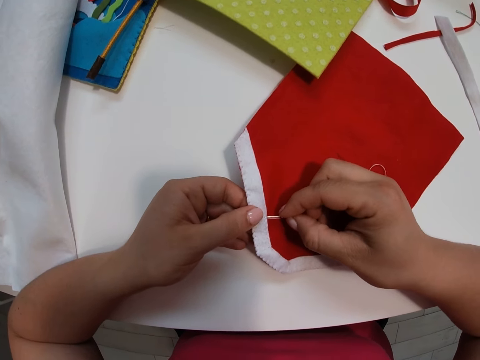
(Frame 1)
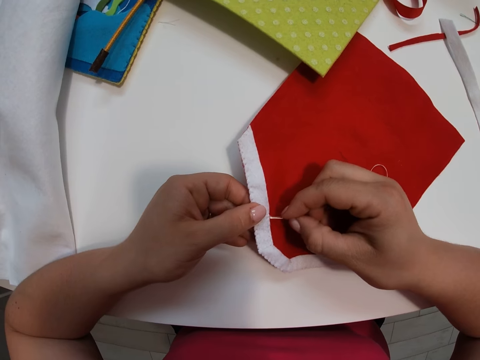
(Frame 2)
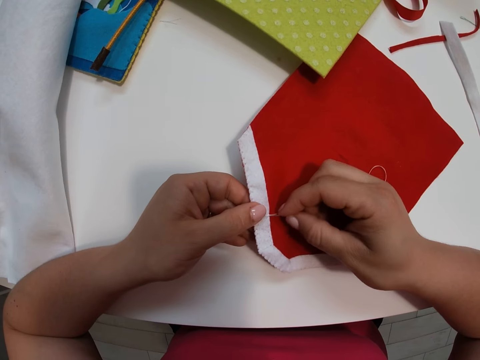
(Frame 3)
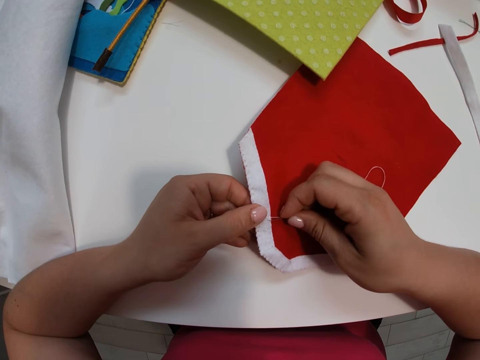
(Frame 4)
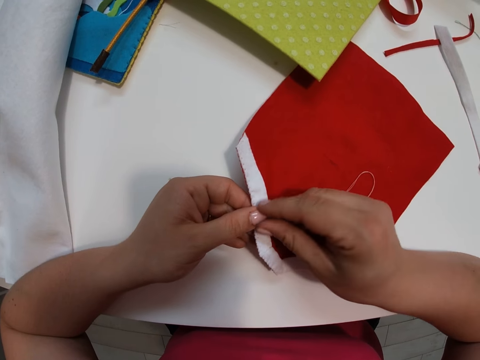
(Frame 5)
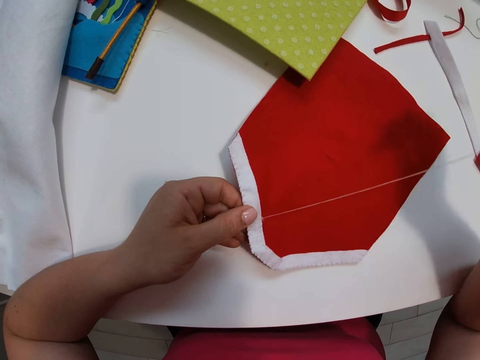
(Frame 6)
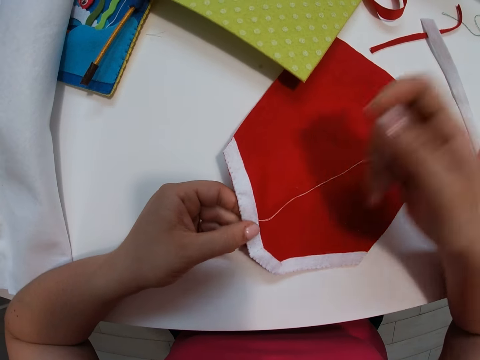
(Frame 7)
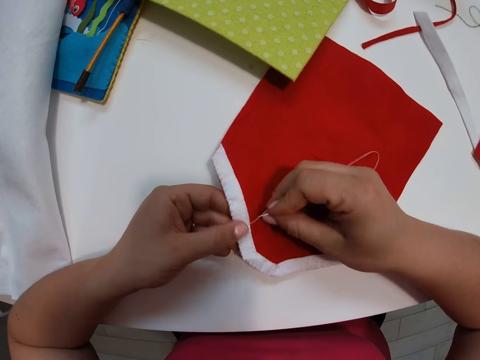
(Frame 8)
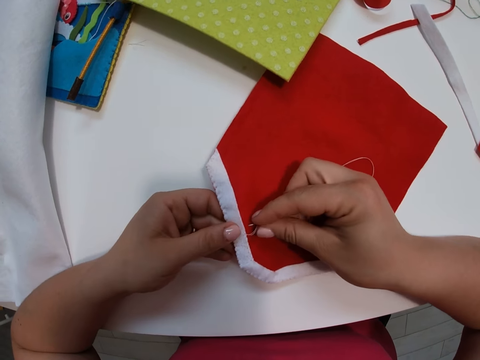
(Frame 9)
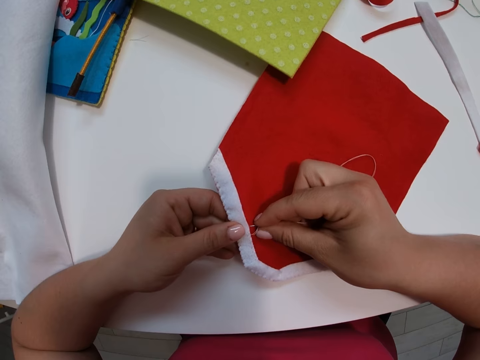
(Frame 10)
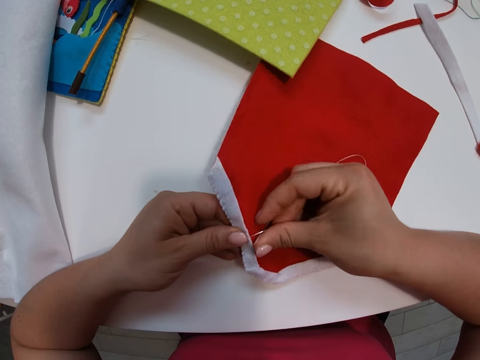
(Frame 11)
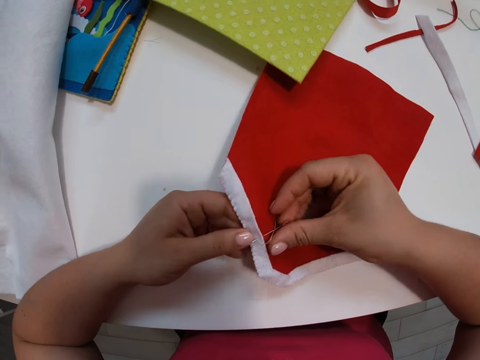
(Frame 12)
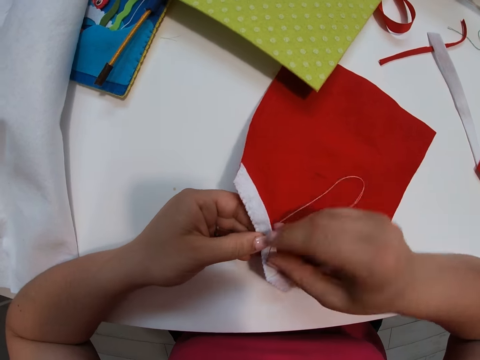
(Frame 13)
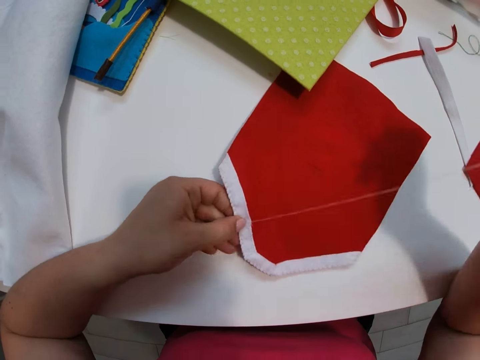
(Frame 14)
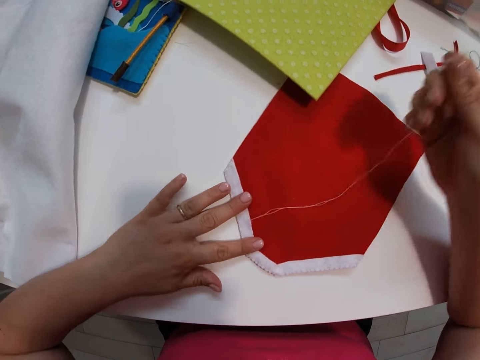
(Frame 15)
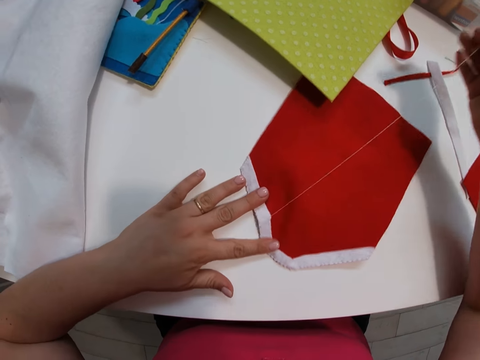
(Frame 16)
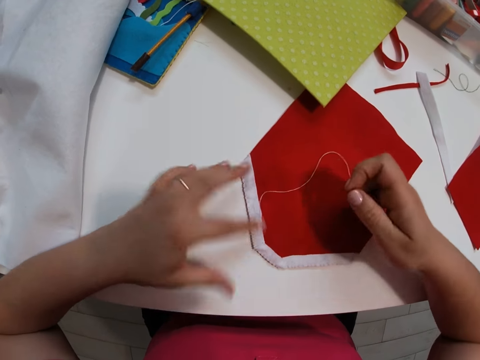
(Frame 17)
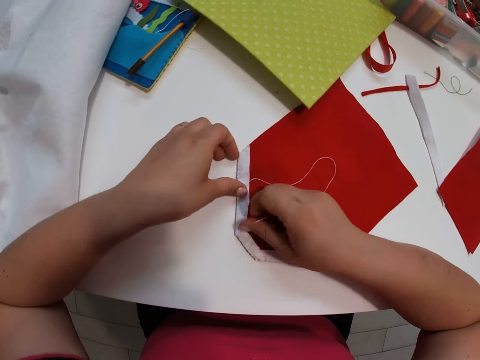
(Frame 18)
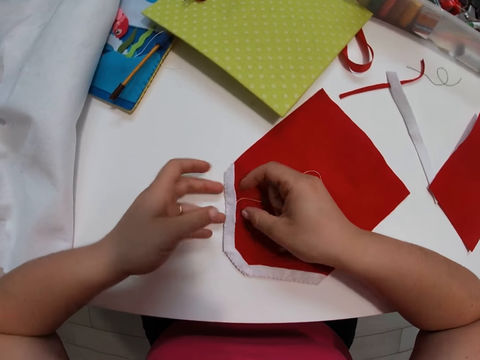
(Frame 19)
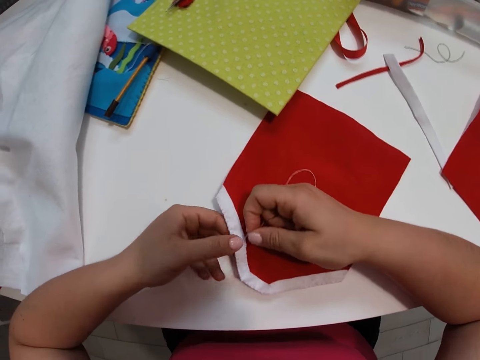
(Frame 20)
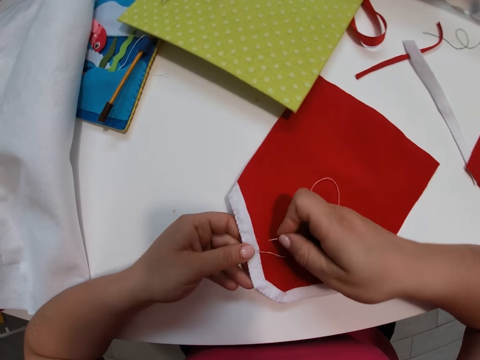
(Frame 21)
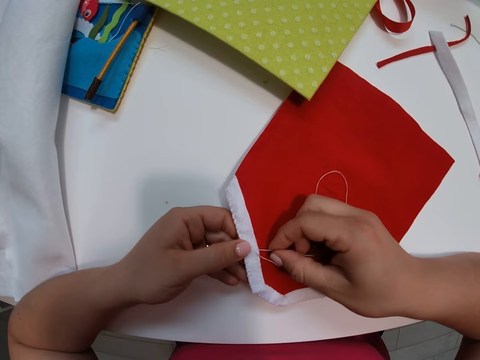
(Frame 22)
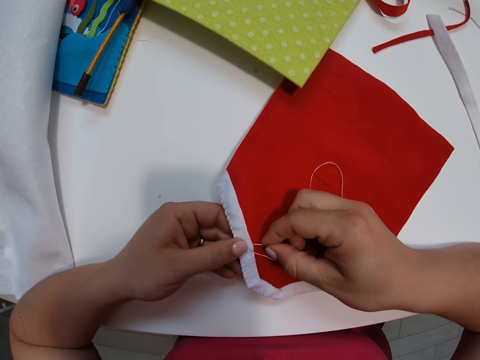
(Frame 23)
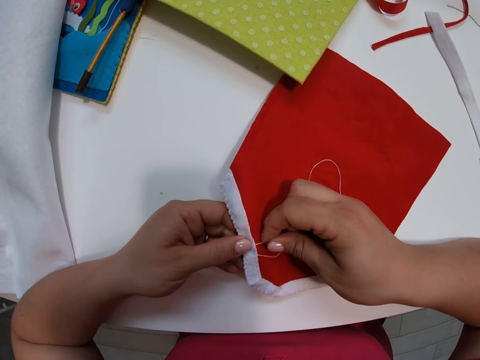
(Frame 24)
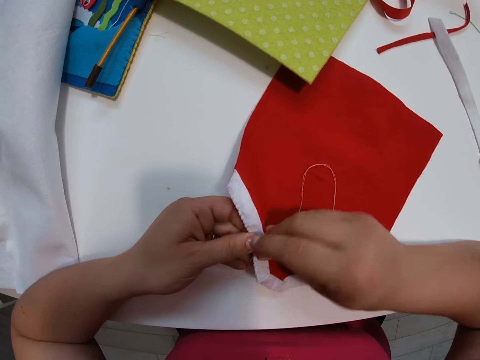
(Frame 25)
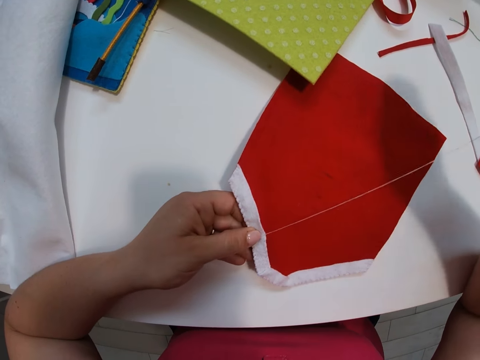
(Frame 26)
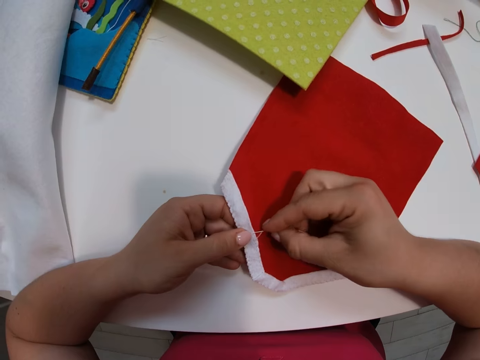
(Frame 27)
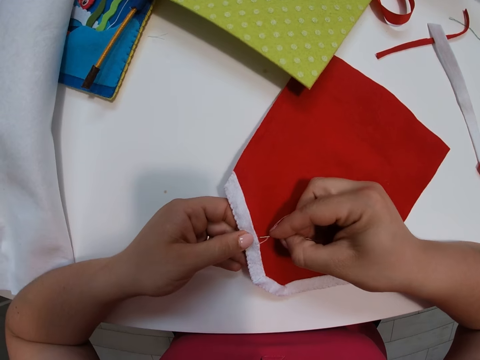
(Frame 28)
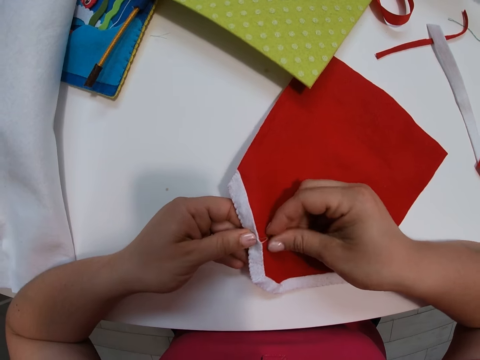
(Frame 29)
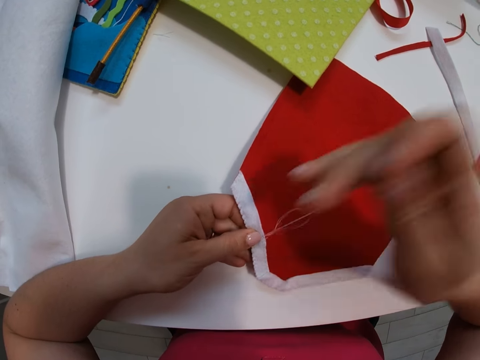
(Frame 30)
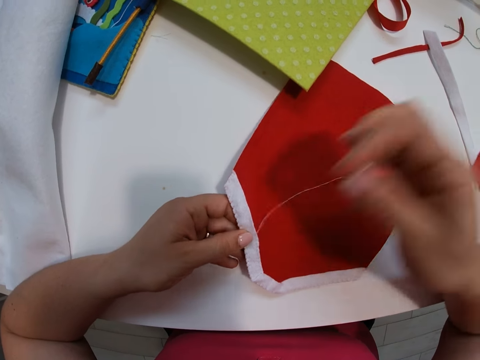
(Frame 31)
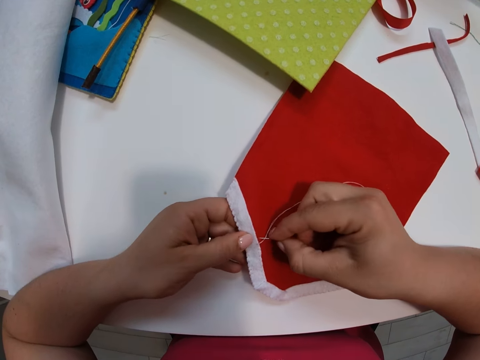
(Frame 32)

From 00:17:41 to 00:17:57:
The camera wearer places her hand on the decoration. She pulls on the thread. She adjusts the small red fabric with her hands. She places her hand on the thread. She lets go of the decoration. She lifts up a part of the decoration. She holds the decoration with her hand. She continues sewing the fabrics together with the needle.

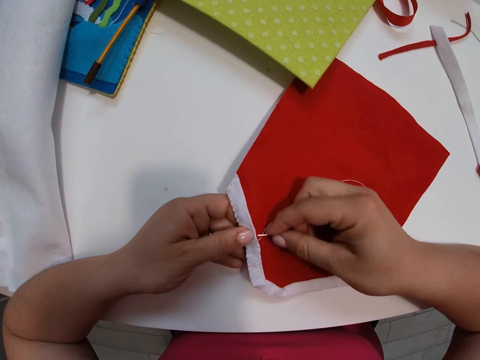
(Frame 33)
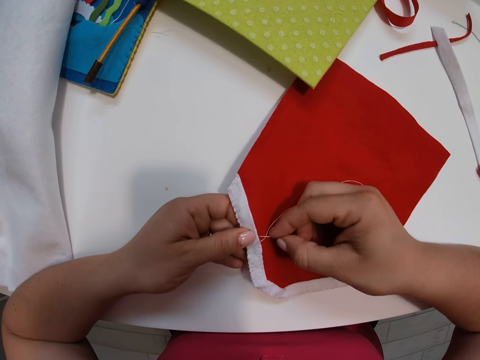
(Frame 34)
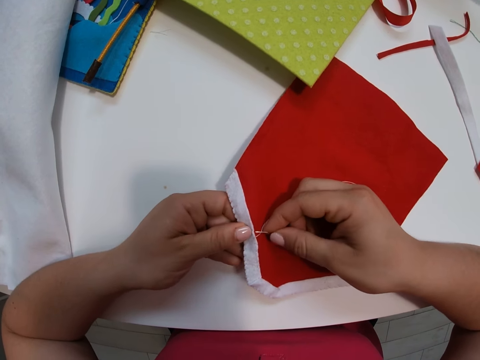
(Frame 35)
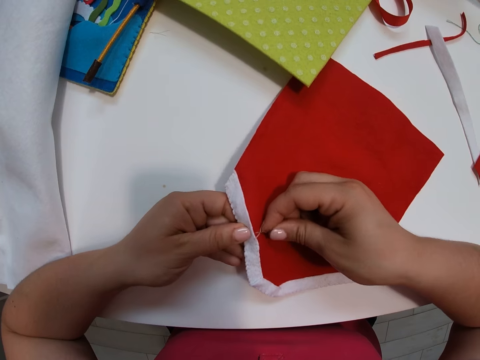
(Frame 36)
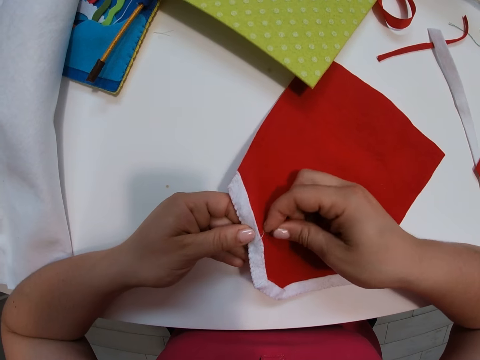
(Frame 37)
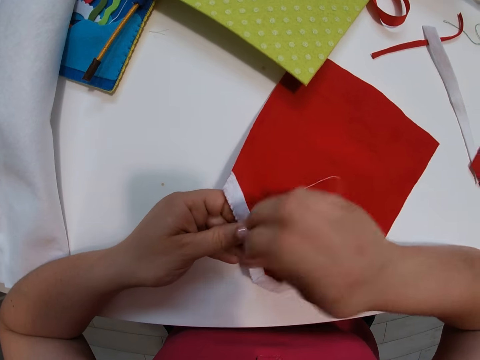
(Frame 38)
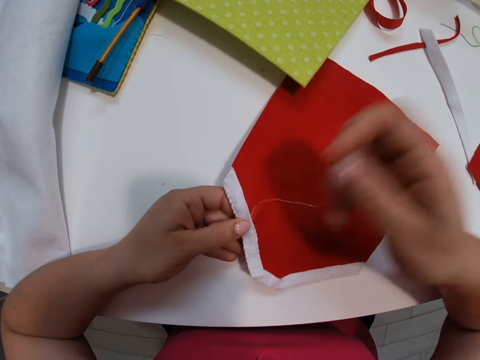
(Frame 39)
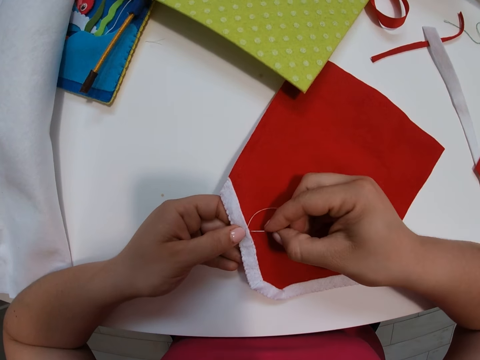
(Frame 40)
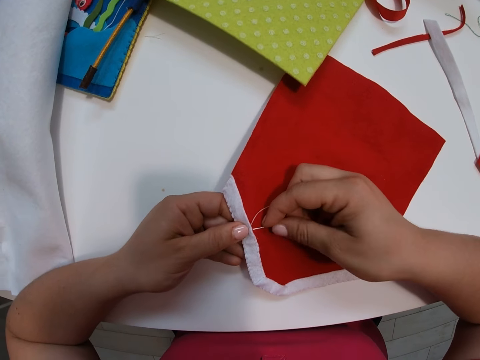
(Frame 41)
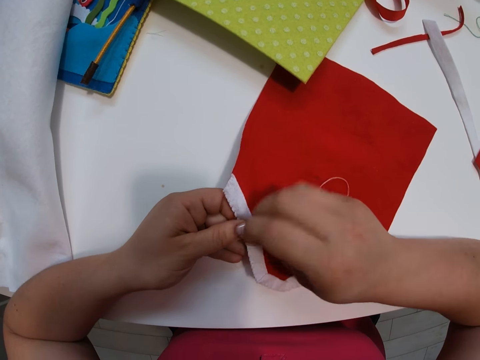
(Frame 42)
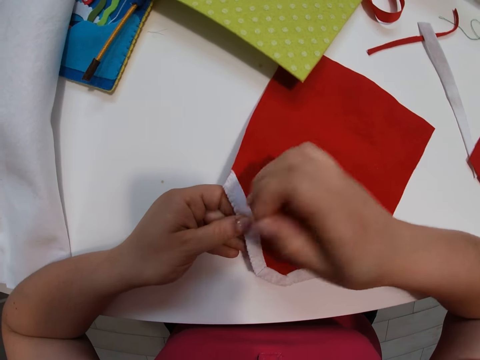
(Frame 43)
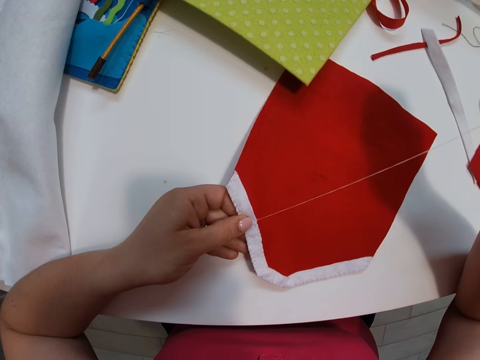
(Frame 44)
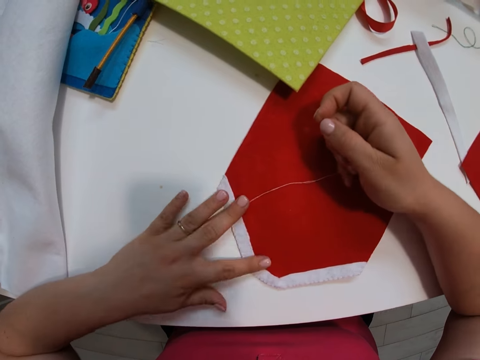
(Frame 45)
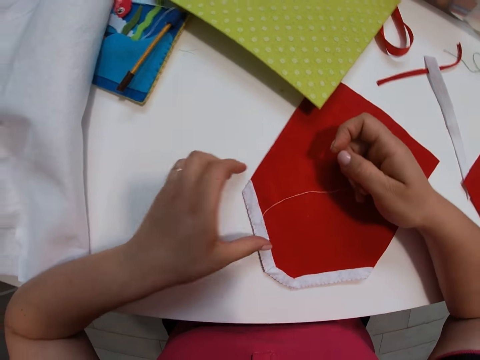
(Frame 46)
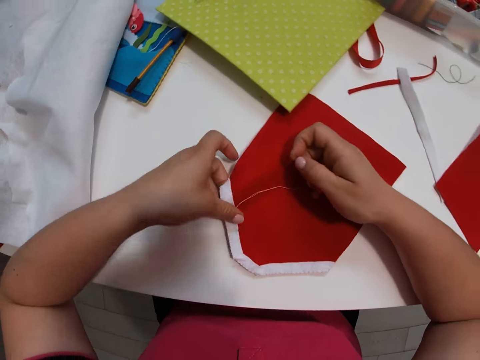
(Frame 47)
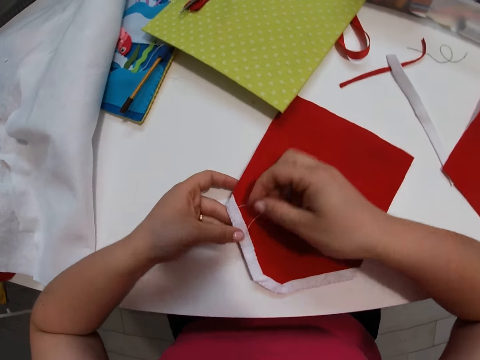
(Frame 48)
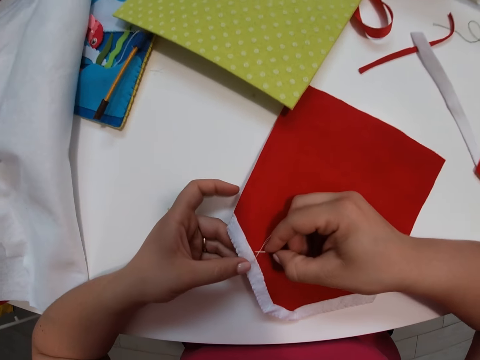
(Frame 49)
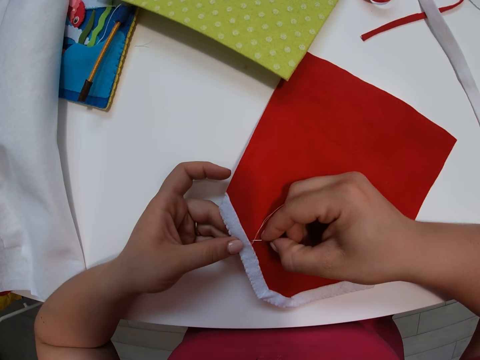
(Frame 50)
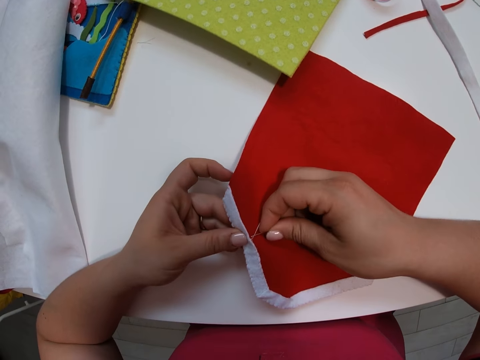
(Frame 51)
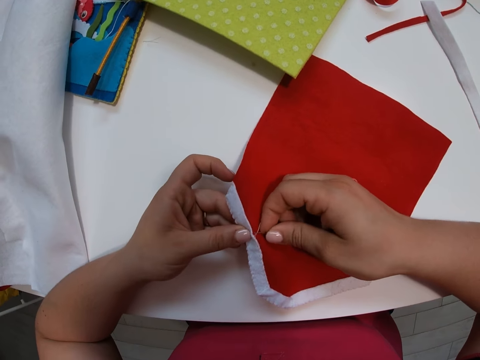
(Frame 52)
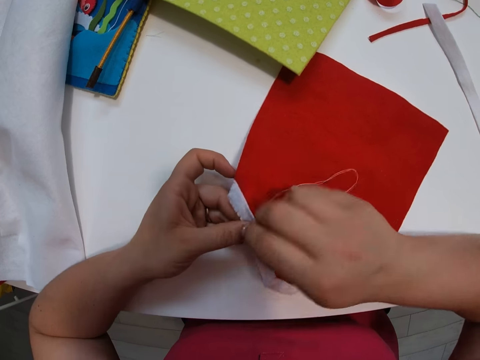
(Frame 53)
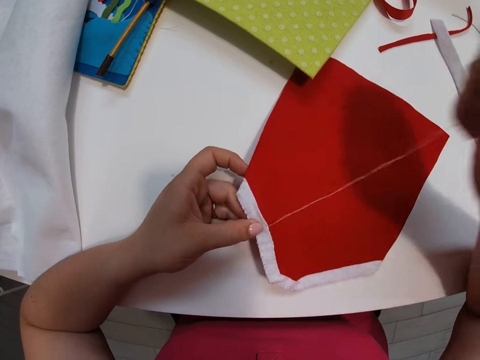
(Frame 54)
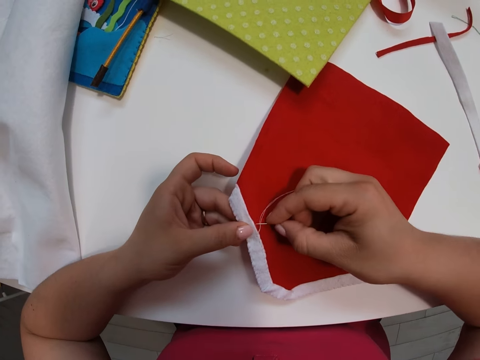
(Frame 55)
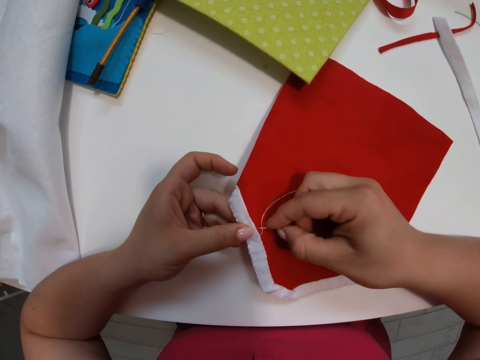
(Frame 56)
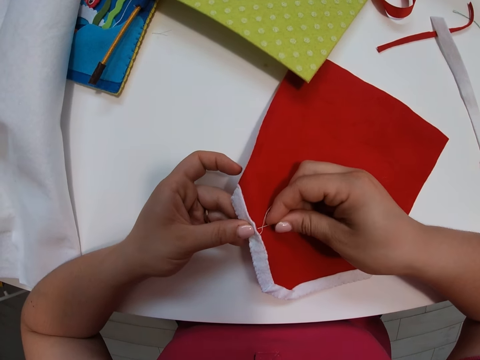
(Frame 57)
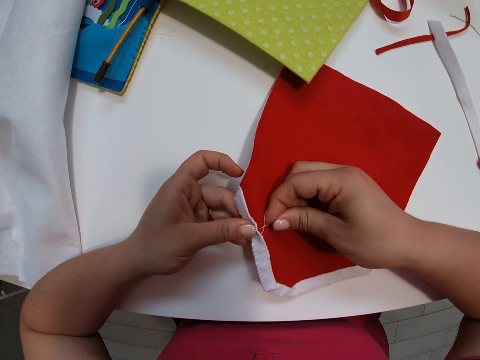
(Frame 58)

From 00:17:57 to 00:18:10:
The camera wearer lets go of the decoration. She holds the decoration with her hand. She adjusts the small red fabric with her hands. She lets go of the decoration. She holds the decoration with her hand. She lifts up a part of the decoration. She continues sewing the fabrics together with a needle.
